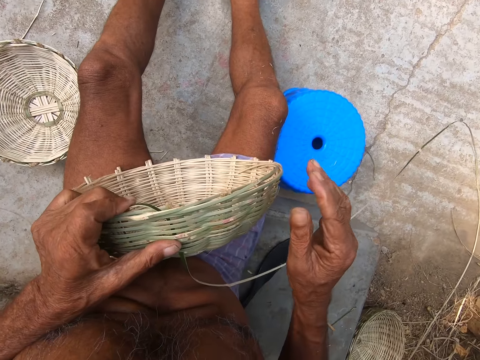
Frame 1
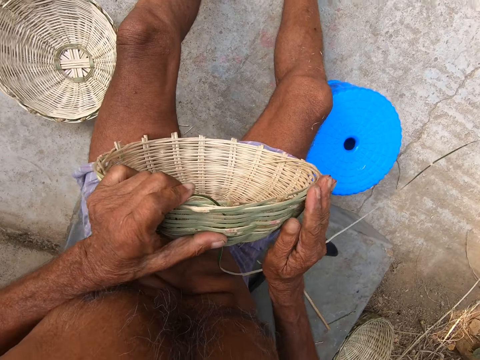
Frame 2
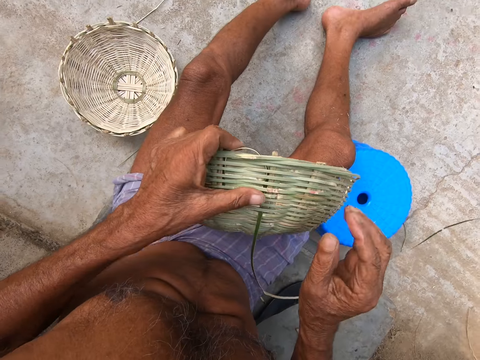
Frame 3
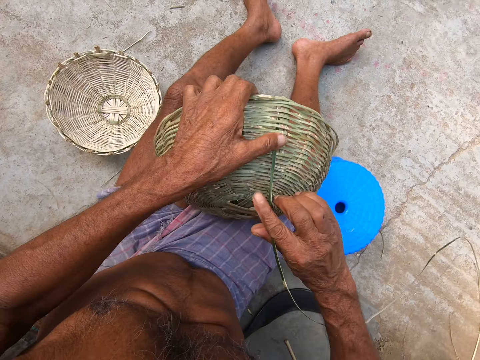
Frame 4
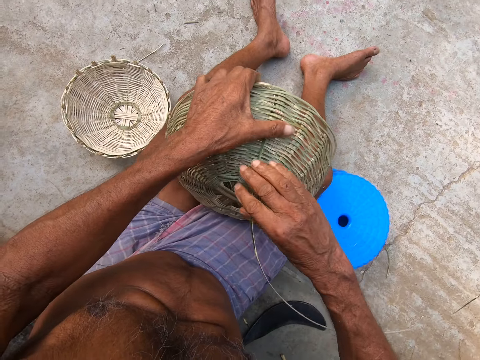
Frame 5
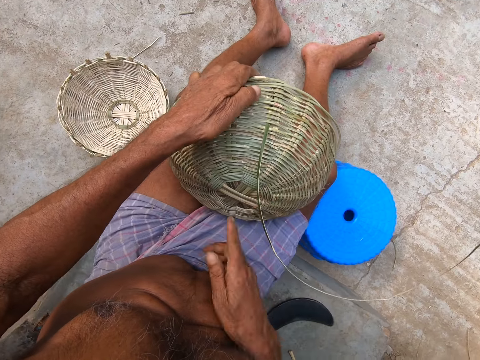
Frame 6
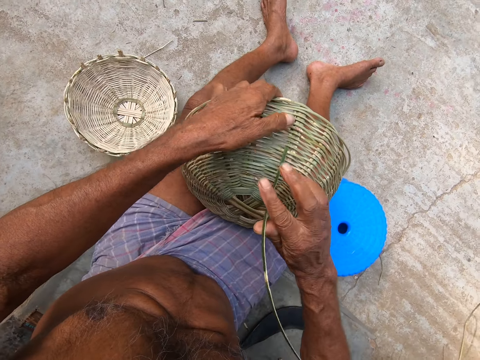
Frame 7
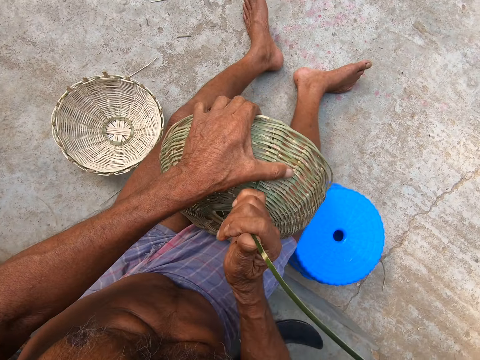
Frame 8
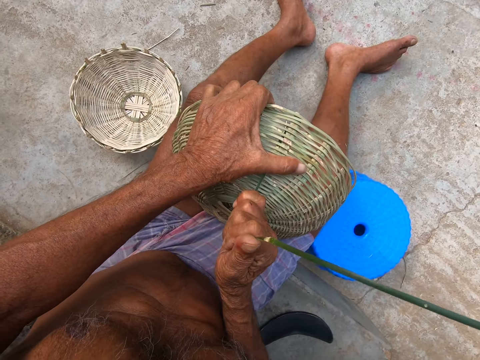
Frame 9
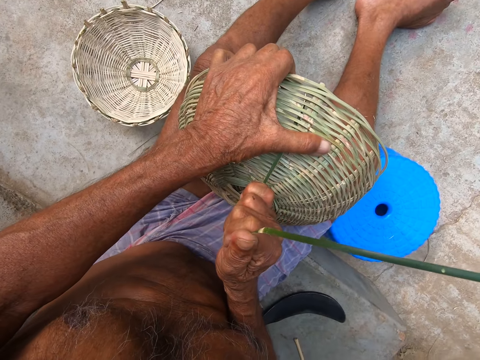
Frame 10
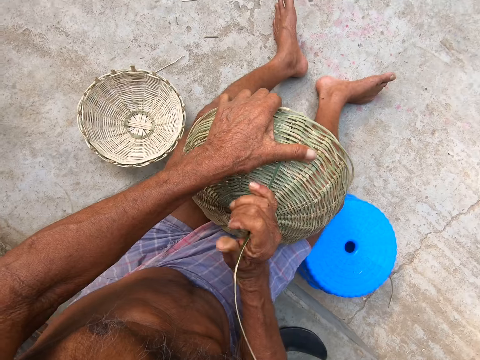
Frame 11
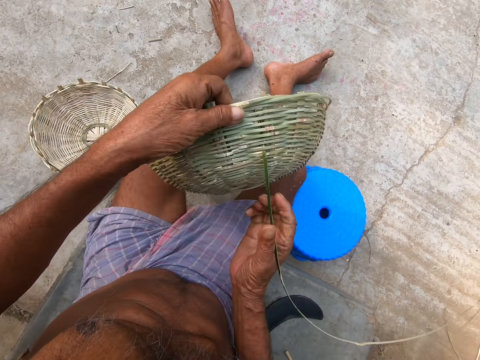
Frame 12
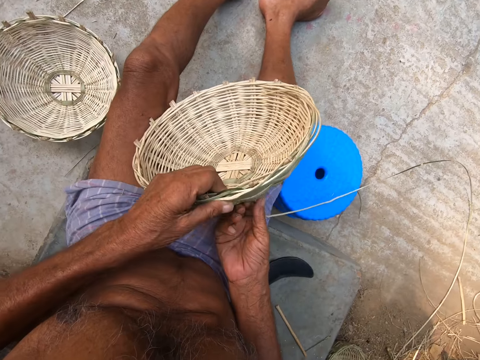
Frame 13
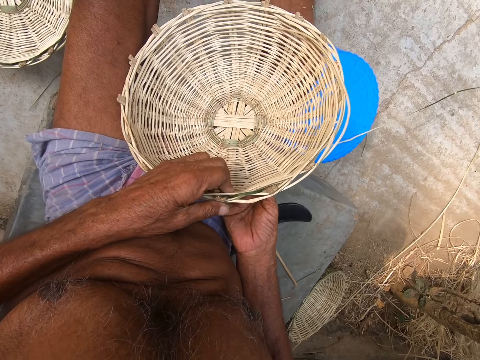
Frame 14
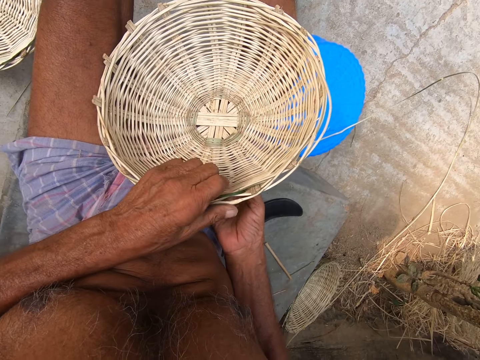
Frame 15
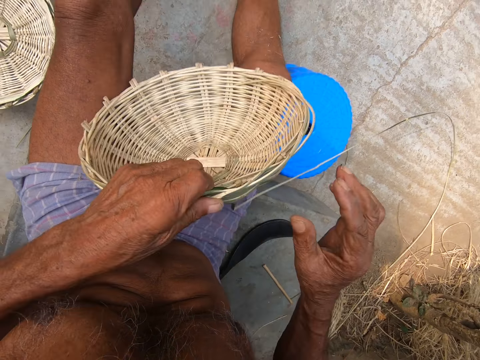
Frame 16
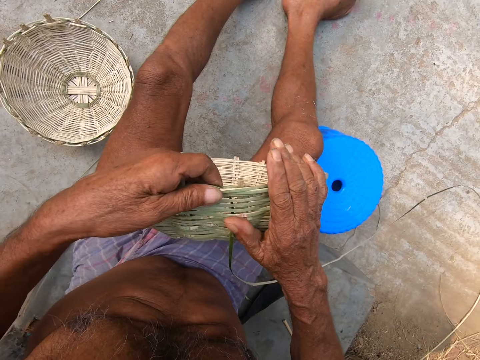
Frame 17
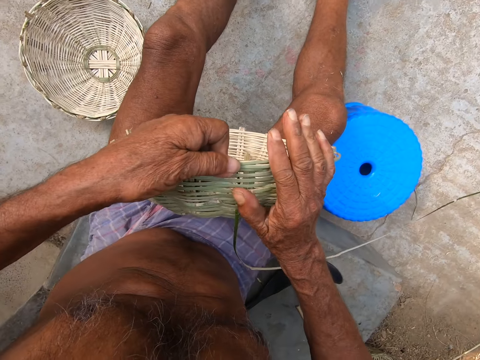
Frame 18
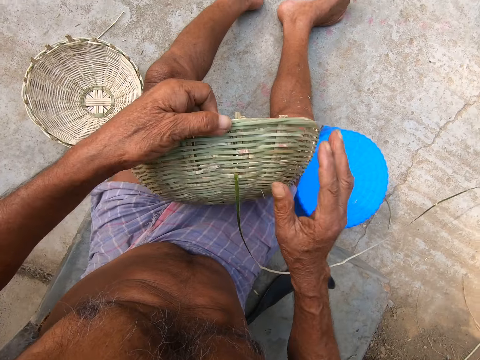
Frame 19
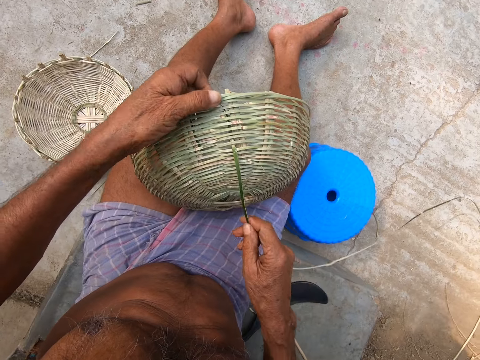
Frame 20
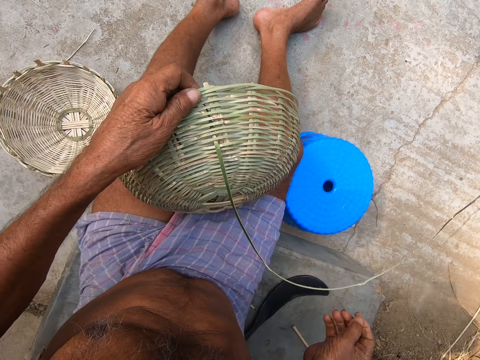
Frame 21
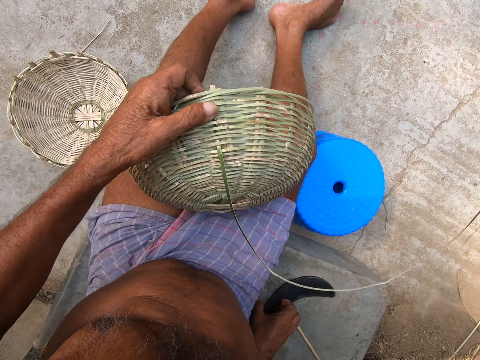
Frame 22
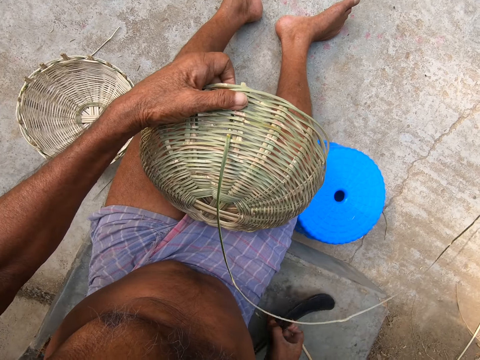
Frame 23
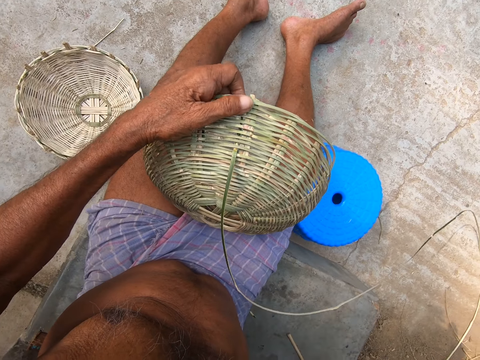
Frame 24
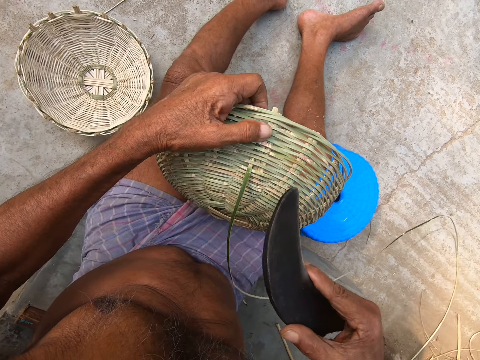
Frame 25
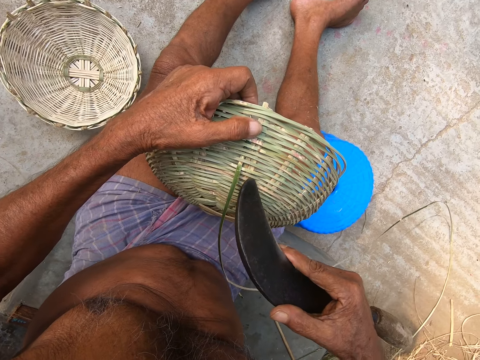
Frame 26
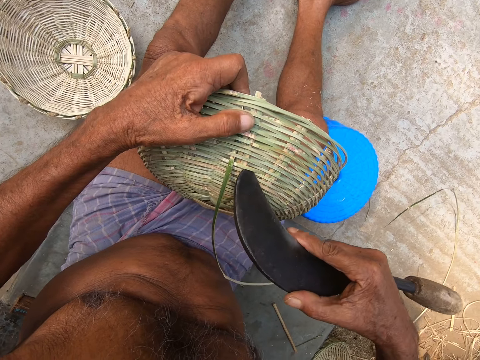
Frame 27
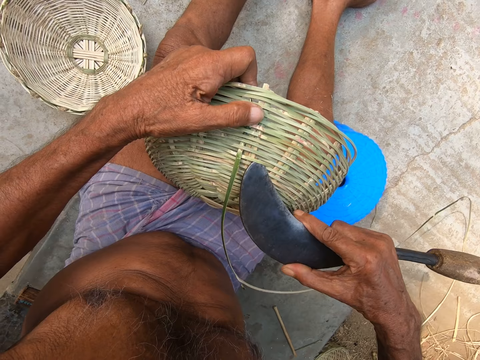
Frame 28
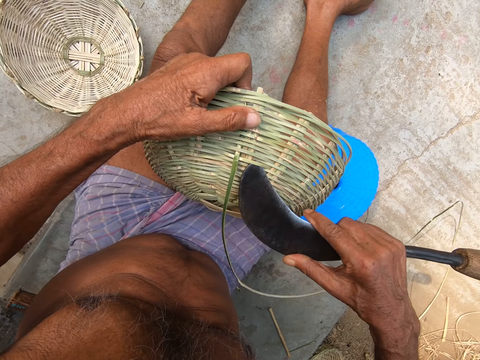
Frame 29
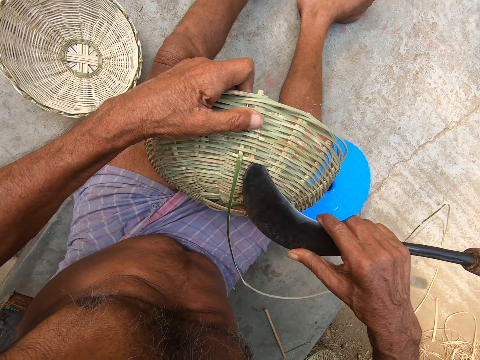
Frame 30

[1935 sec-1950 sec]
The camera wearer places his right hand on the basket. He pulls the bamboo strip with his right hand. He weaves the basket. He turns the basket. He places the basket on his lap with his hands. He adjusts the bamboo strip in the basket with both hands. He straightens the basket. He picks up a sickle from the ground with his right hand. He expands a strip on the basket with the sickle in his right hand. He adjusts the basket.

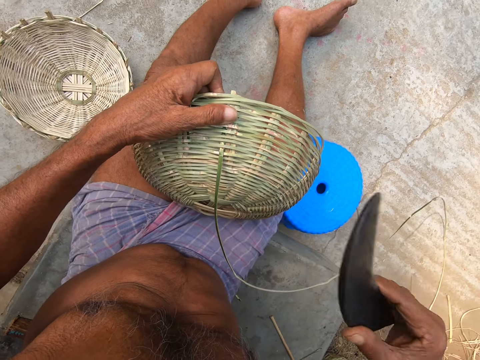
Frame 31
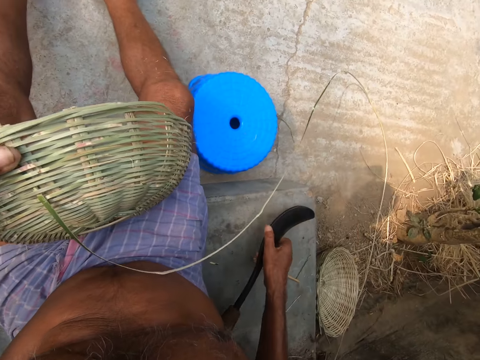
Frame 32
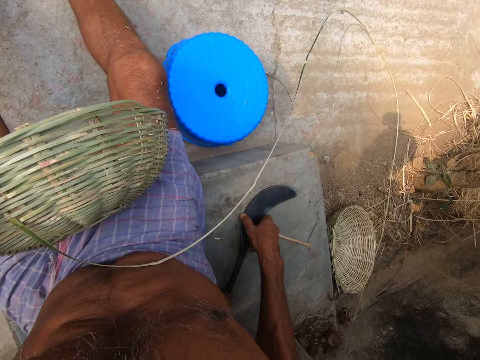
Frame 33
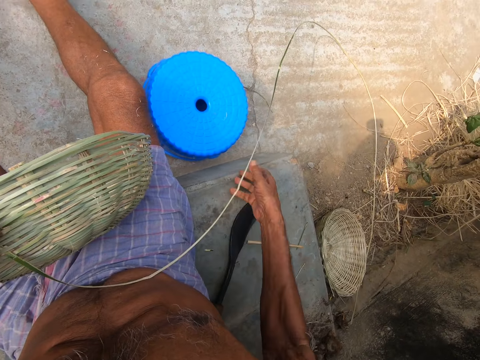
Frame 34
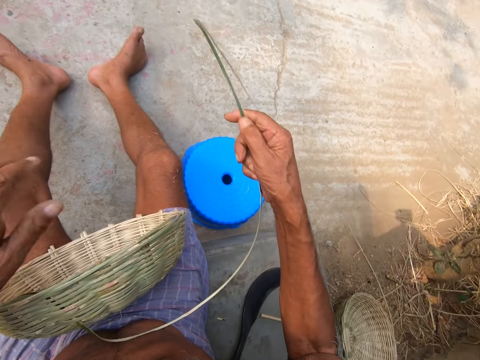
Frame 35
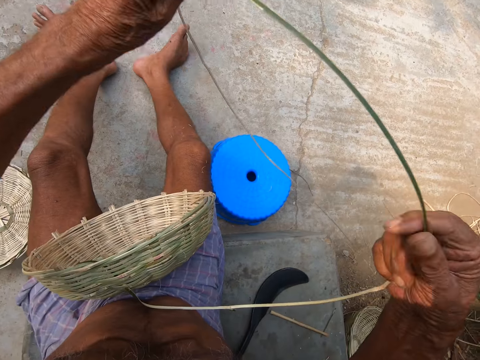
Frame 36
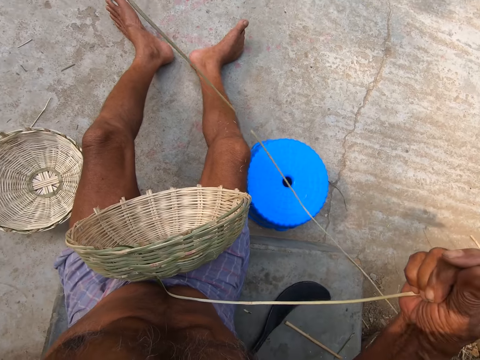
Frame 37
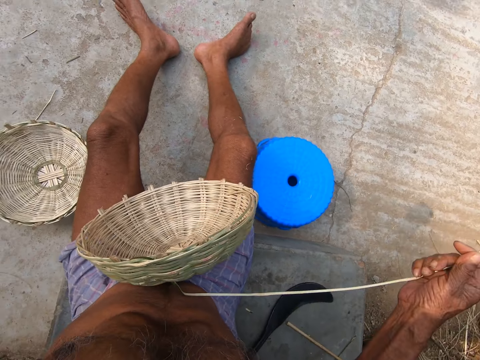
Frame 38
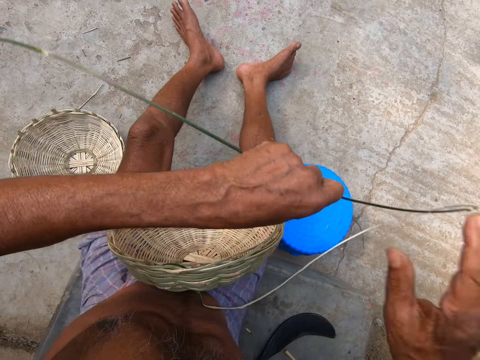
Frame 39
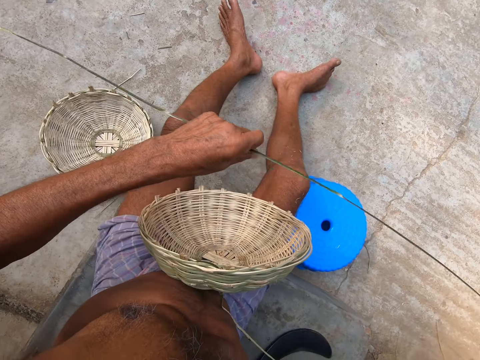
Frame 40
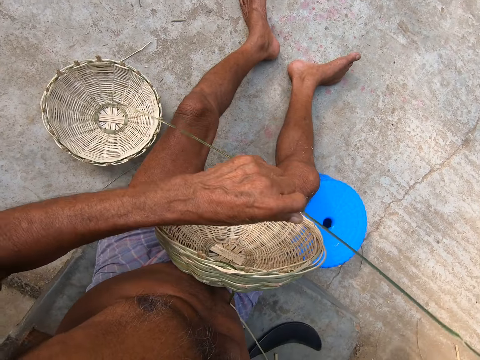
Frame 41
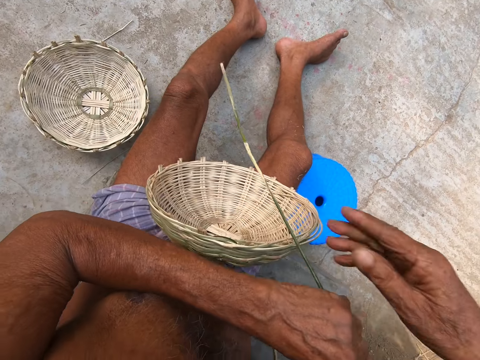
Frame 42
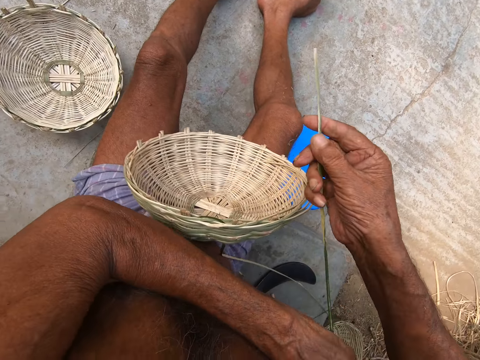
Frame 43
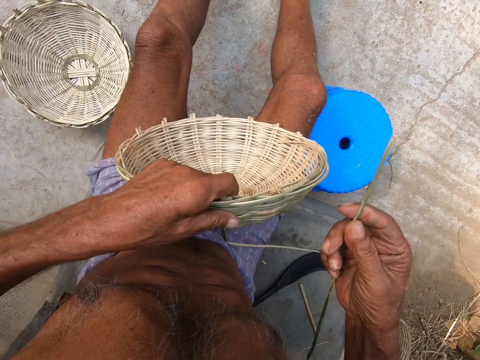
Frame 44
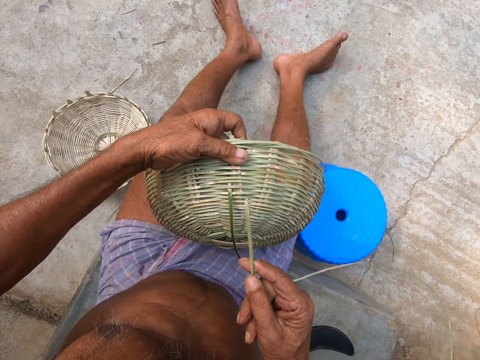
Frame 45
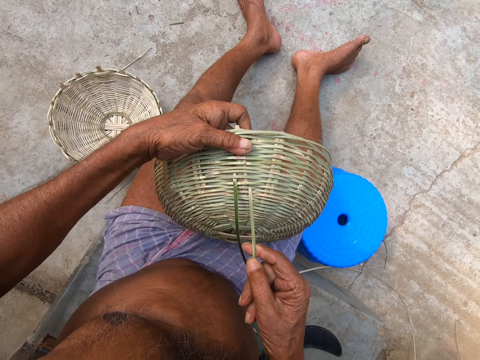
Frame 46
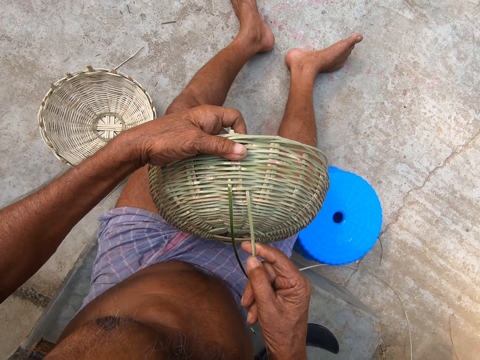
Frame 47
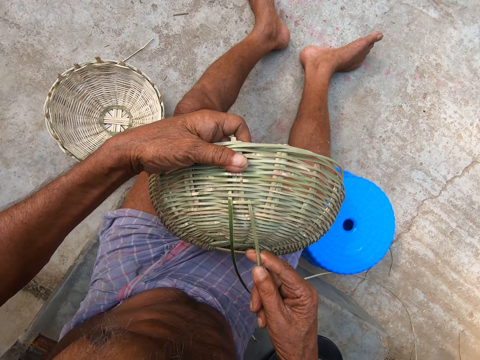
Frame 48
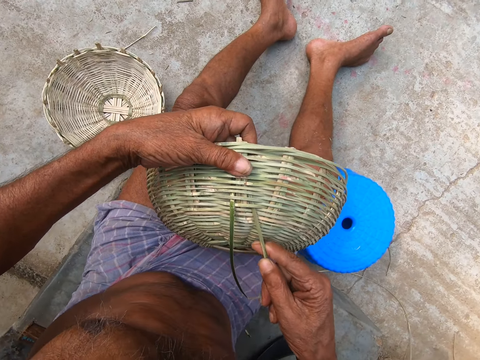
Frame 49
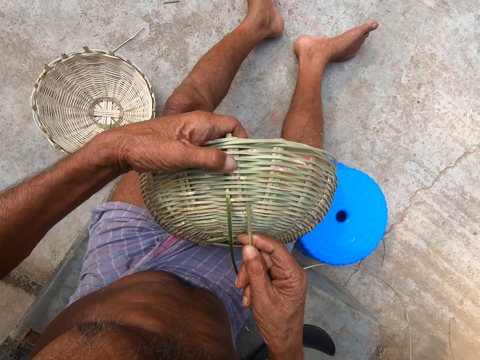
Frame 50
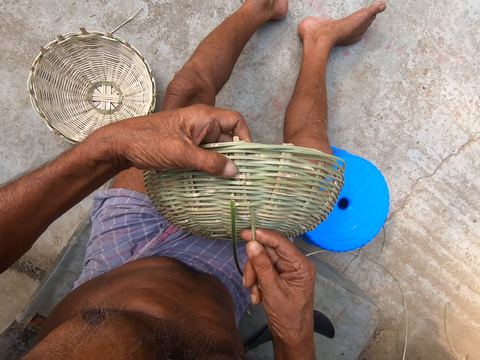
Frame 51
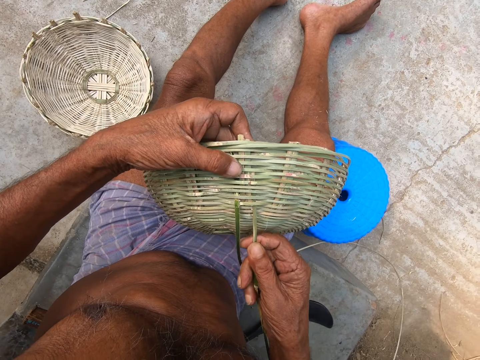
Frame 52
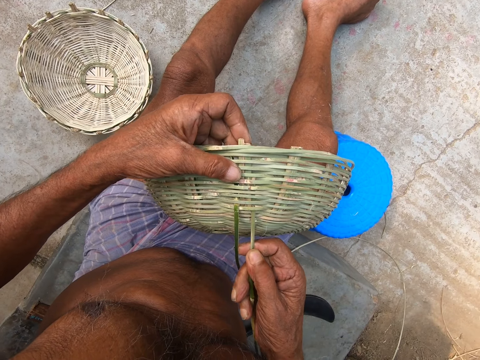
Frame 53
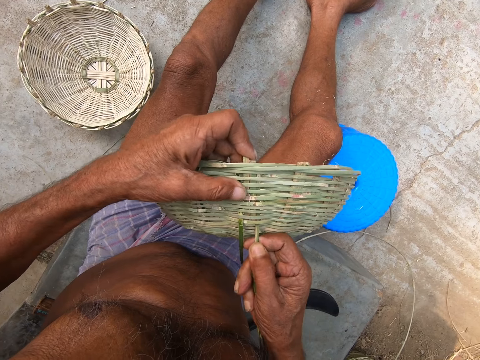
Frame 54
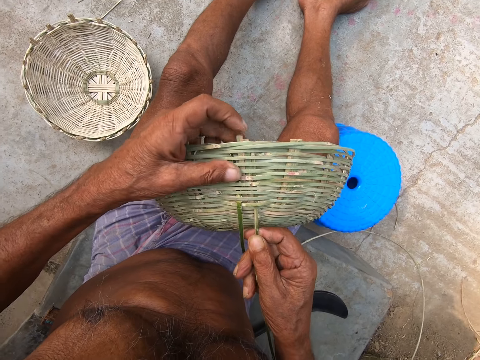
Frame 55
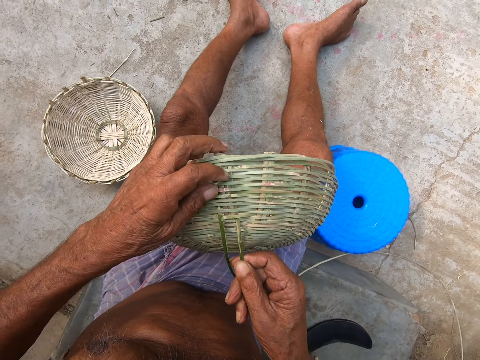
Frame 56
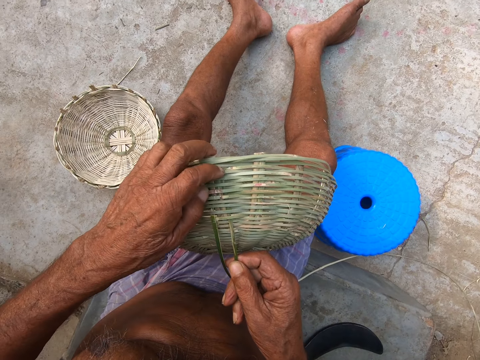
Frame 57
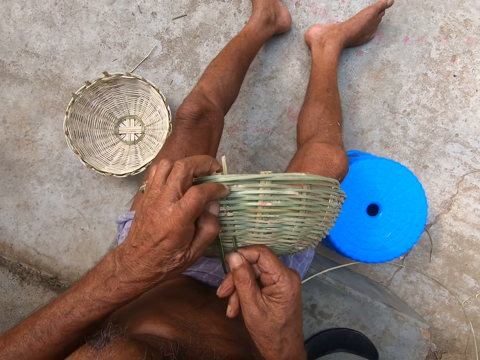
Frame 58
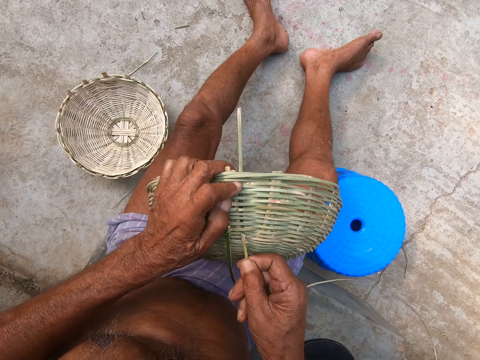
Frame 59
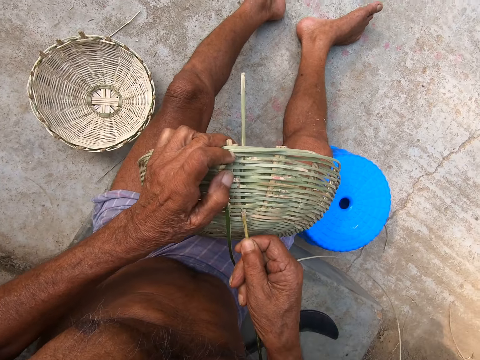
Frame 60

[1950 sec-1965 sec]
The camera wearer places the sickle in his right hand on the ground. He picks the other end of the bamboo strip from the ground with his right hand. He pulls the bamboo strip in his right hand with his left hand. He straightens the reed. He pulls the bamboo strip in his left hand with his right hand. He passes the bamboo strip from his left hand to his right hand. He picks the basket from his lap with his left hand. He weaves the basket. He inserts the bamboo strip in his right hand into the basket in his left hand. A girl interacts with the camera wearer. The camera wearer weaves the basket again.
